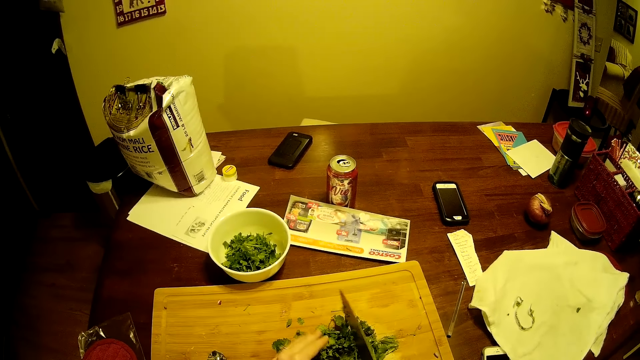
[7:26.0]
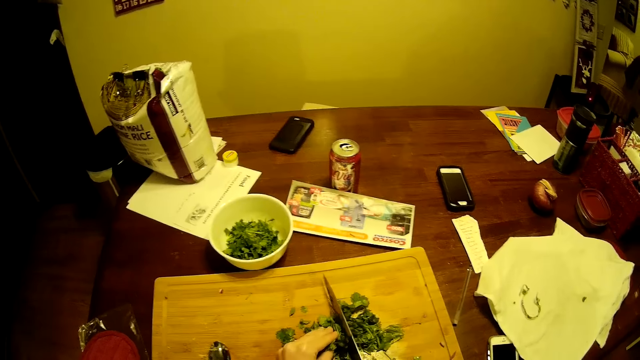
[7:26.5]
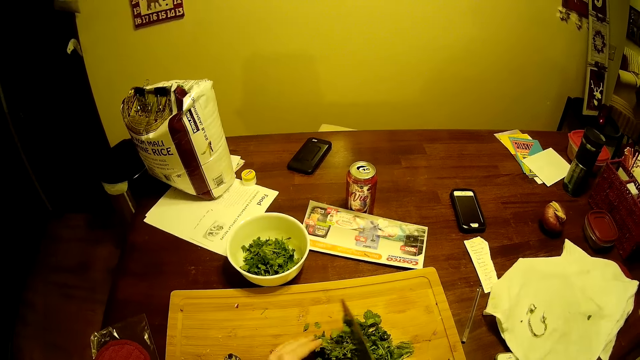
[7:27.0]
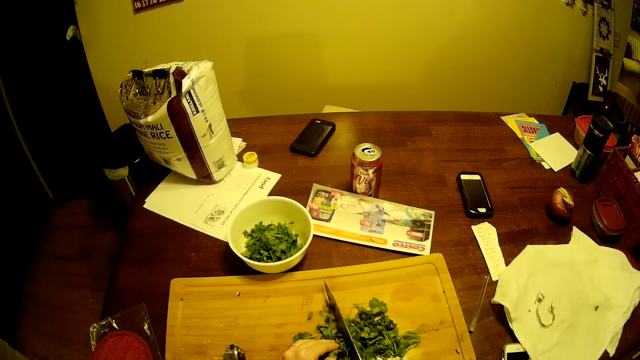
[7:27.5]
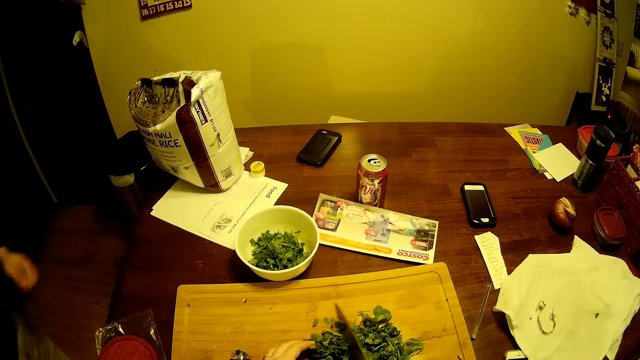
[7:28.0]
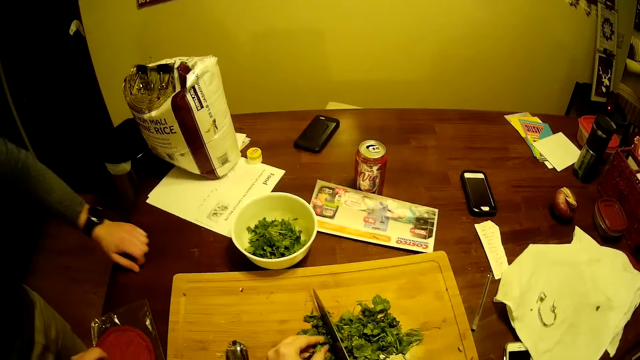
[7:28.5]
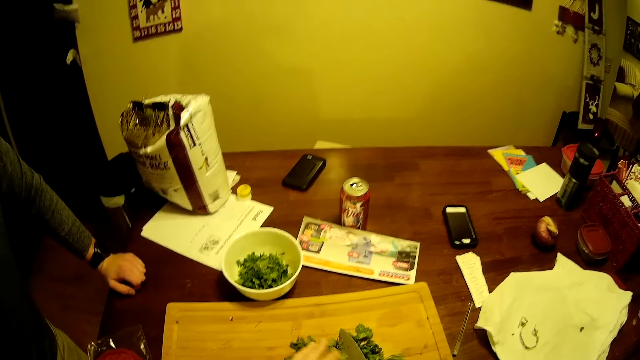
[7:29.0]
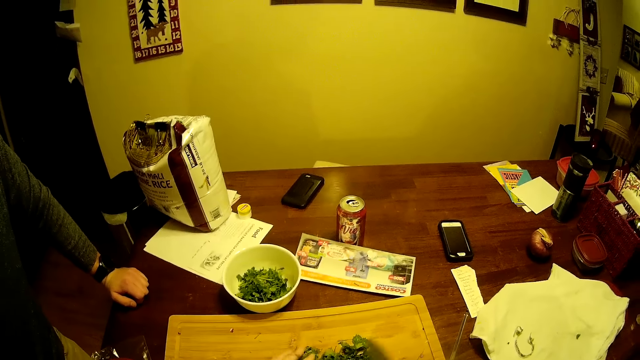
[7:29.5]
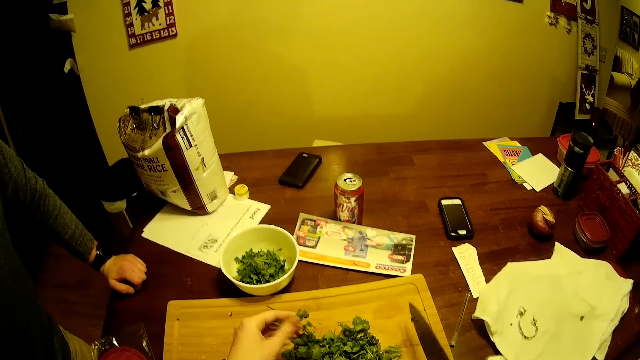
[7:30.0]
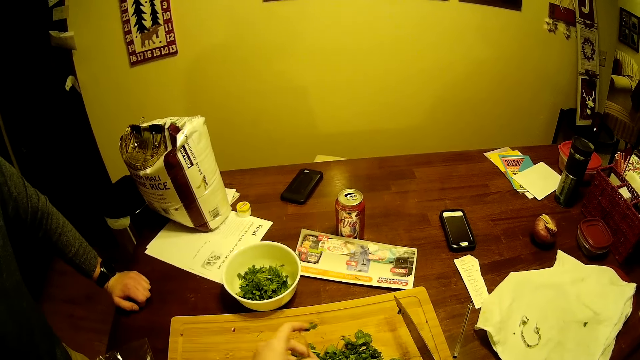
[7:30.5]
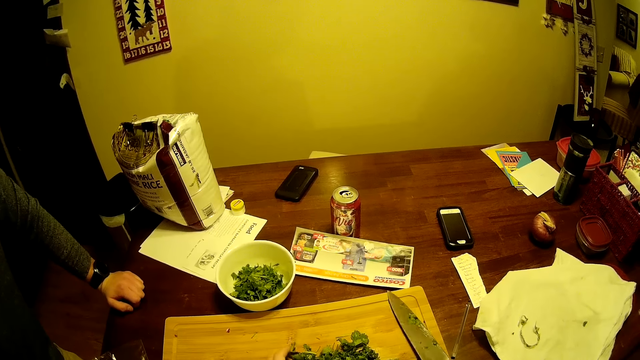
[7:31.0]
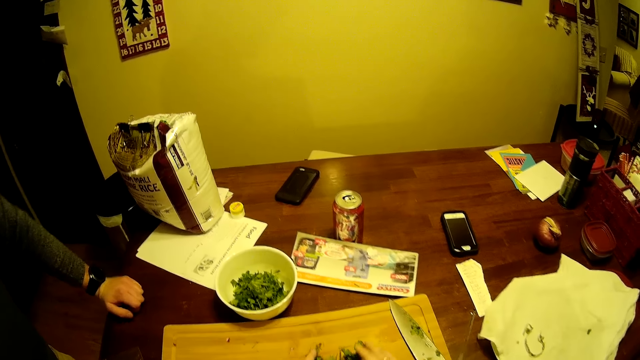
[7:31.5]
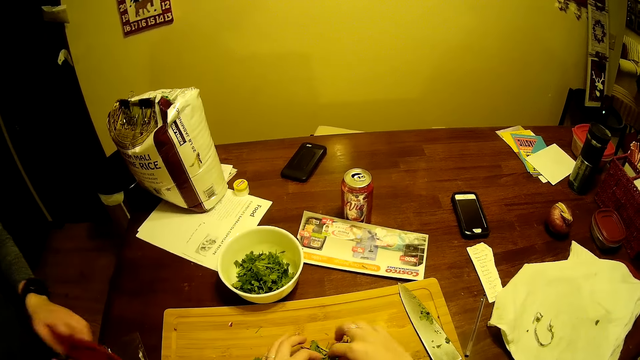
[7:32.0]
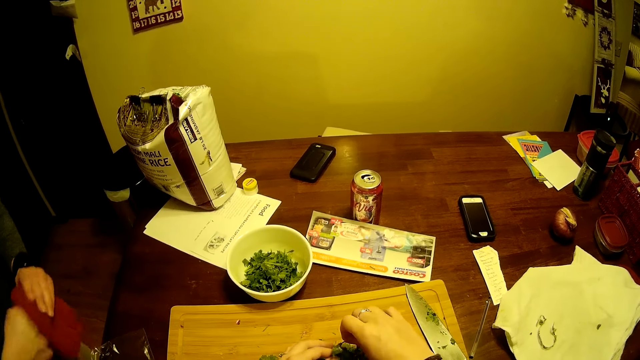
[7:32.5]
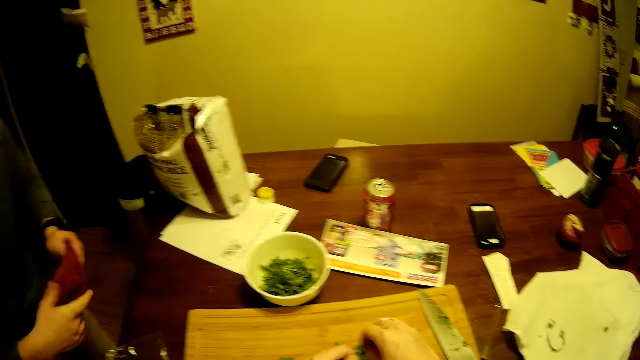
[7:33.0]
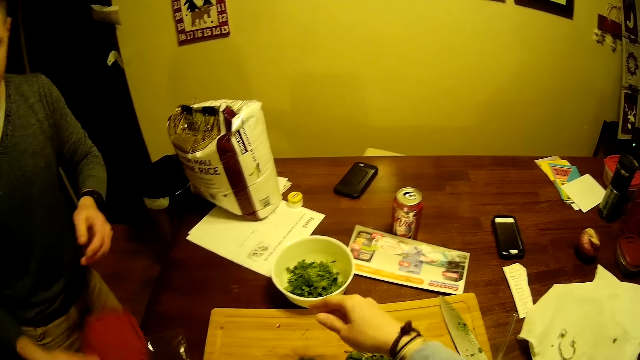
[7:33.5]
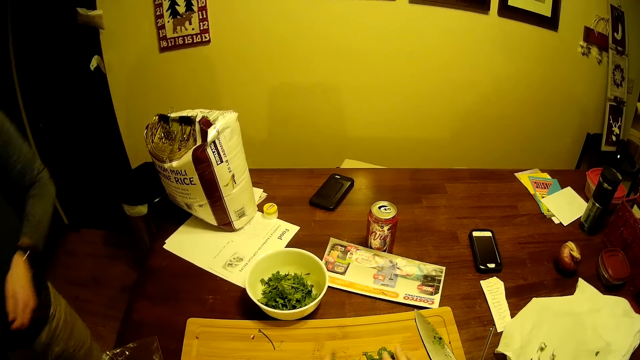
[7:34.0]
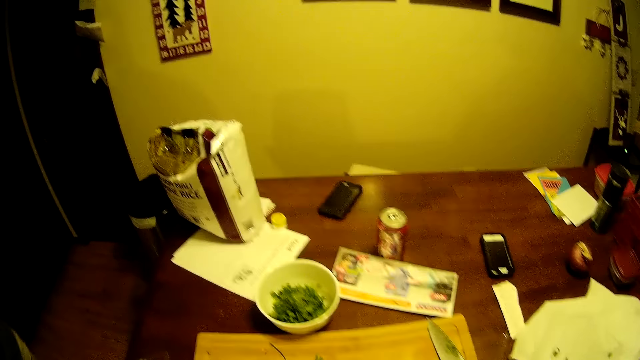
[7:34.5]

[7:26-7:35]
A man steps forward. The camera wearer moves the hands. The man touches the table with the hand. The camera wearer puts the knife on the chopping board. They cut the coriander with the knife. The man moves the hand and looks at the towel. The man picks the hand towel. The camera wearer moves the hand. The man steps forward. The camera wearer cuts the coriander with the knife. They pick the coriander.

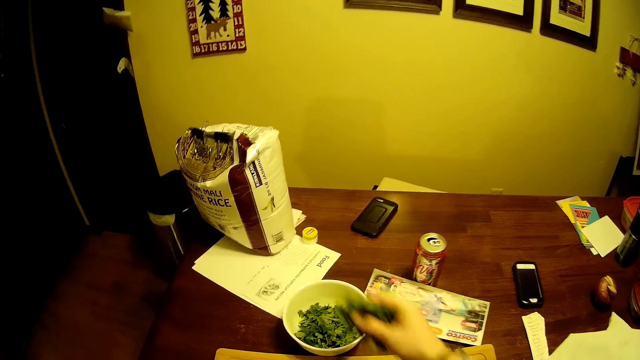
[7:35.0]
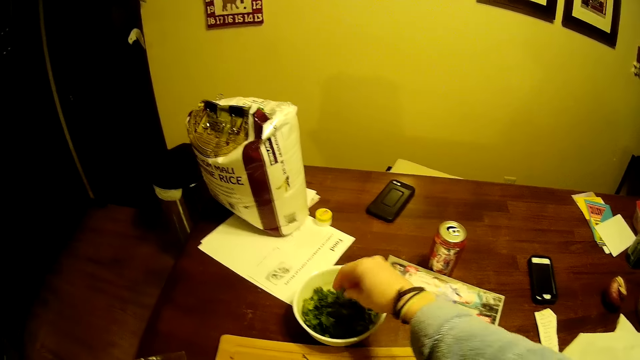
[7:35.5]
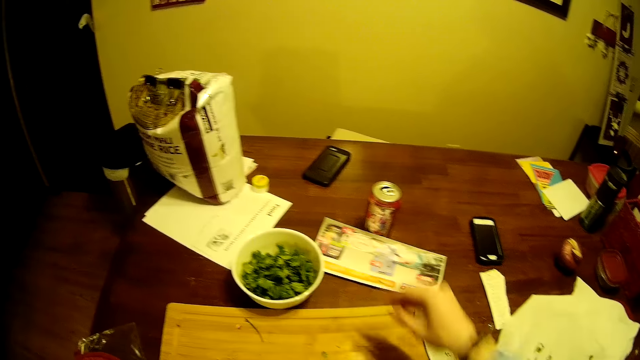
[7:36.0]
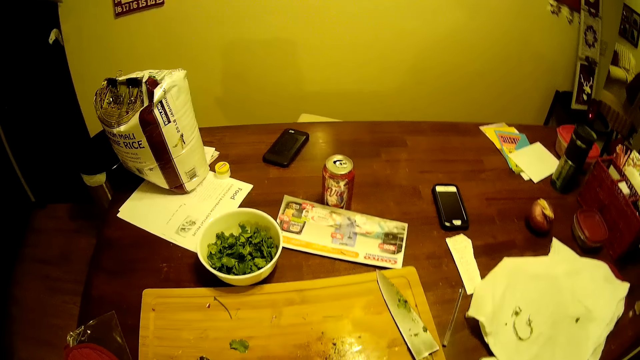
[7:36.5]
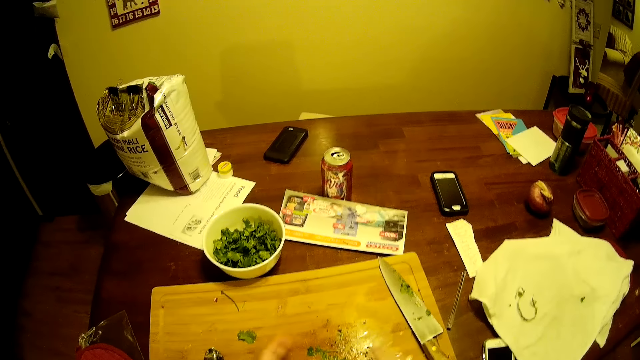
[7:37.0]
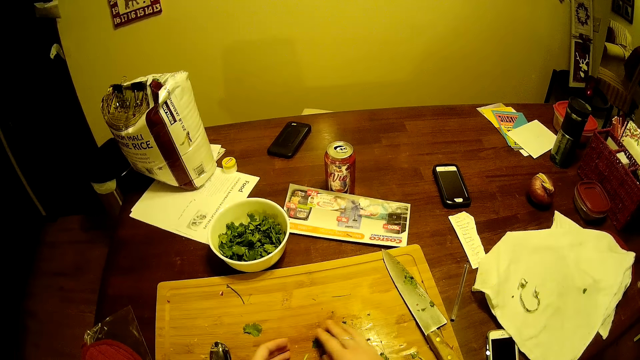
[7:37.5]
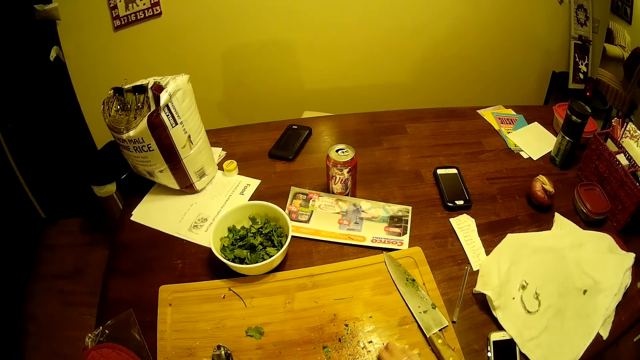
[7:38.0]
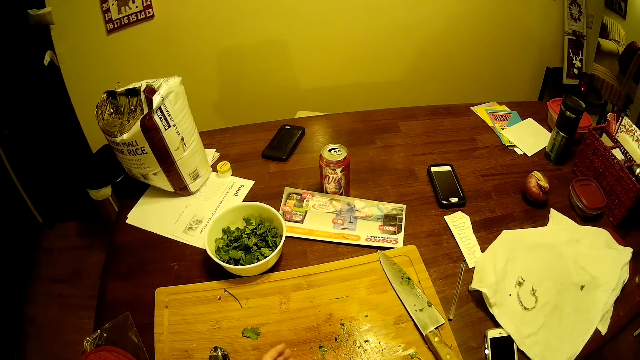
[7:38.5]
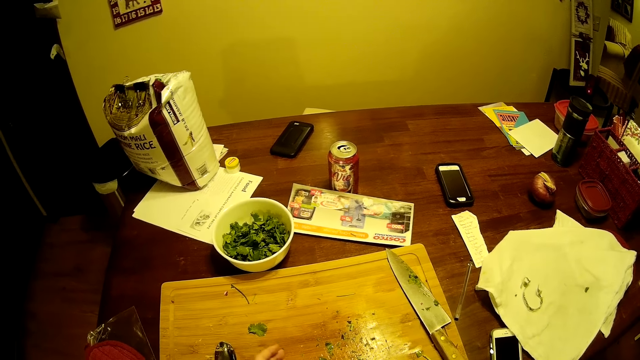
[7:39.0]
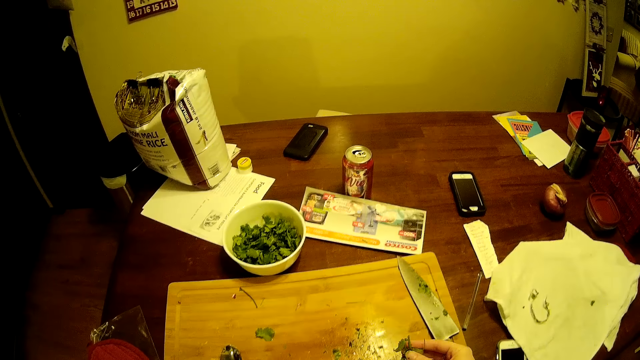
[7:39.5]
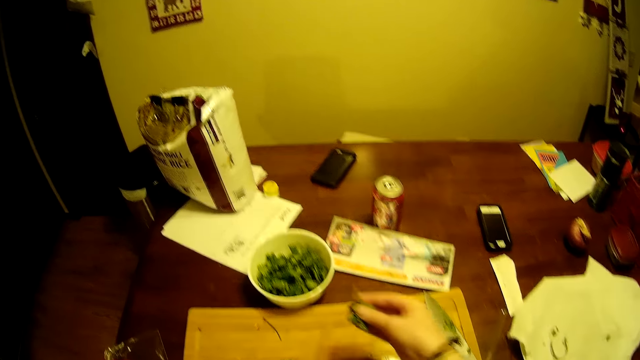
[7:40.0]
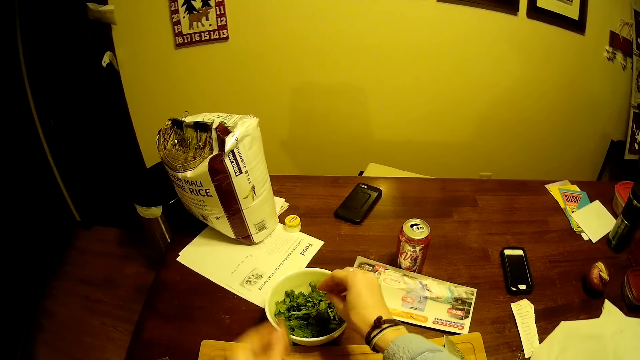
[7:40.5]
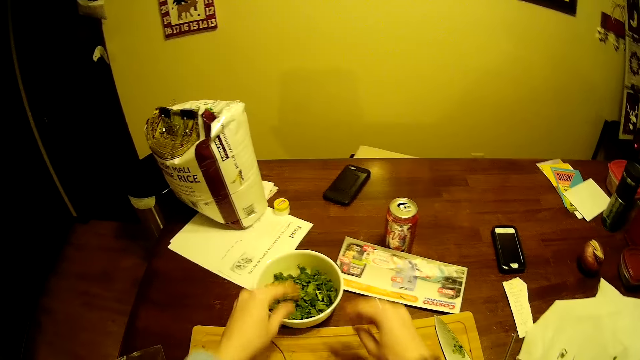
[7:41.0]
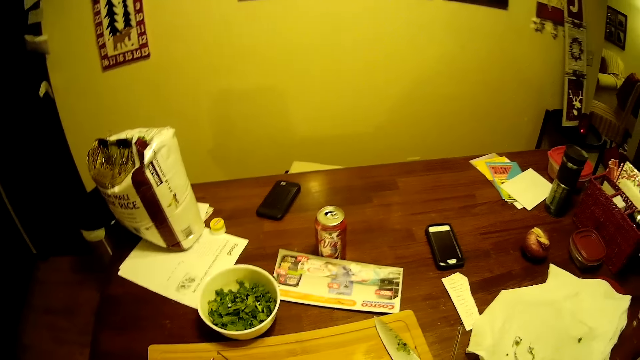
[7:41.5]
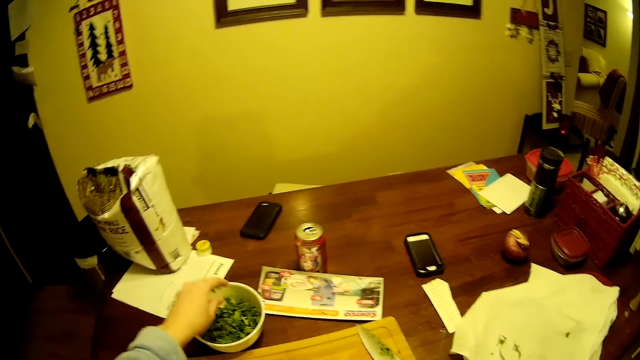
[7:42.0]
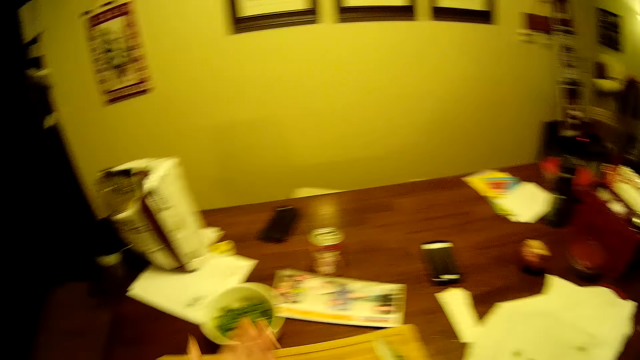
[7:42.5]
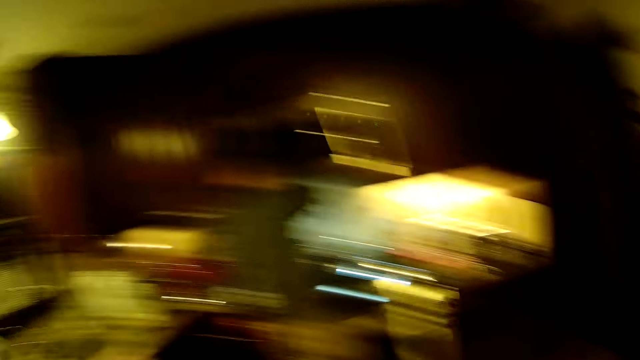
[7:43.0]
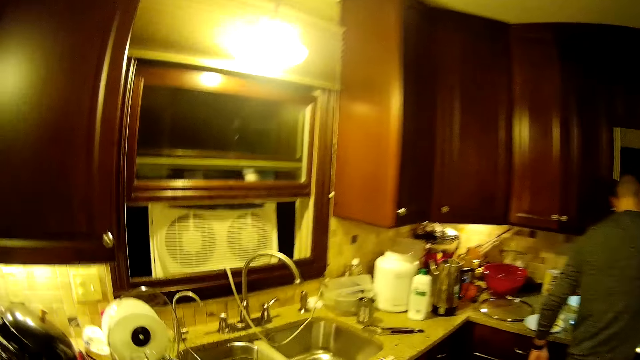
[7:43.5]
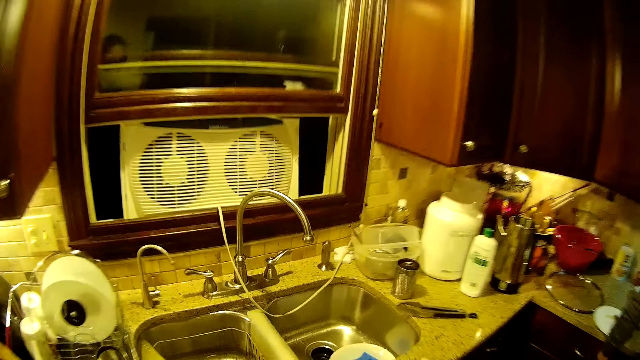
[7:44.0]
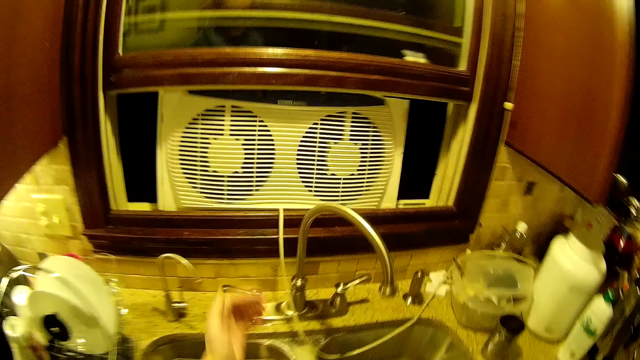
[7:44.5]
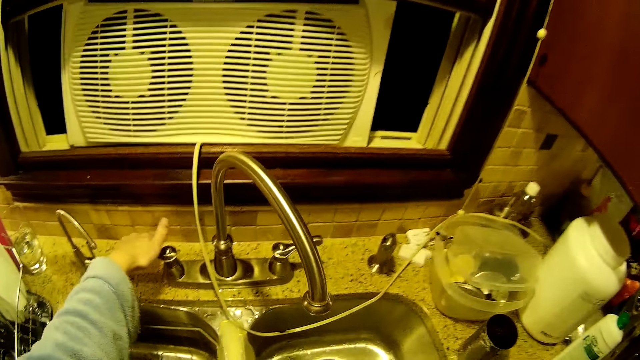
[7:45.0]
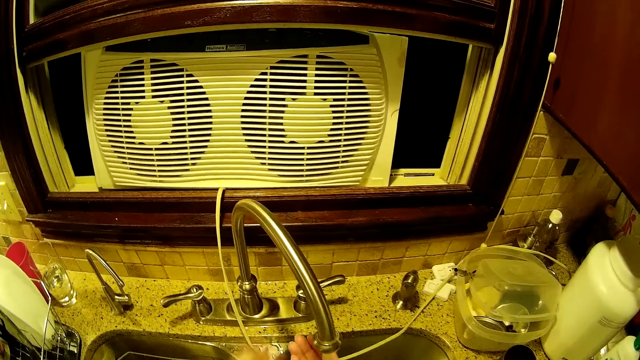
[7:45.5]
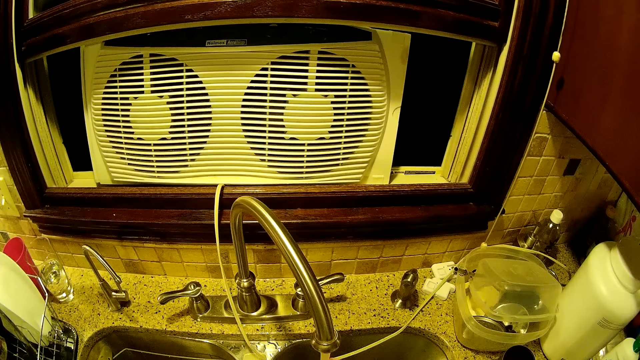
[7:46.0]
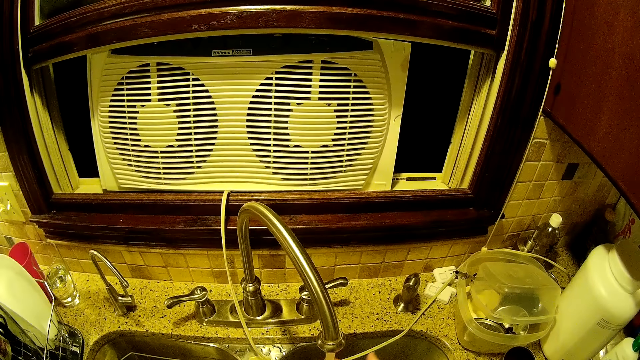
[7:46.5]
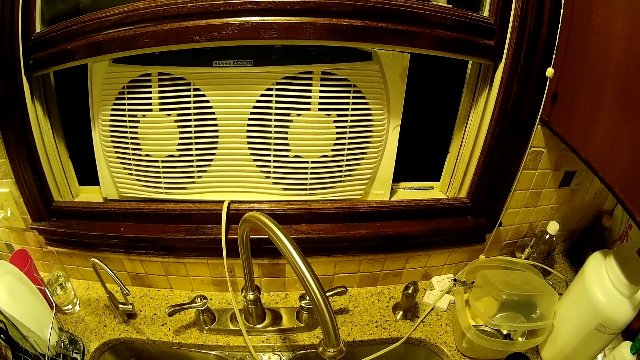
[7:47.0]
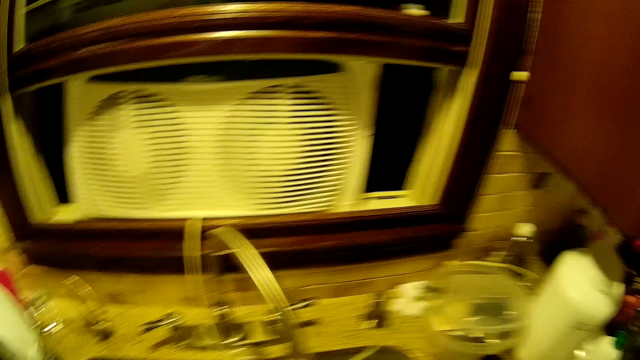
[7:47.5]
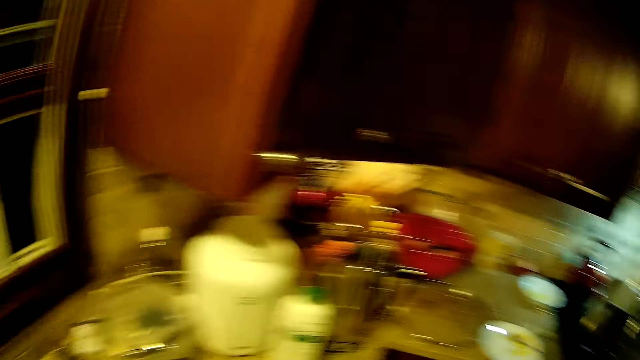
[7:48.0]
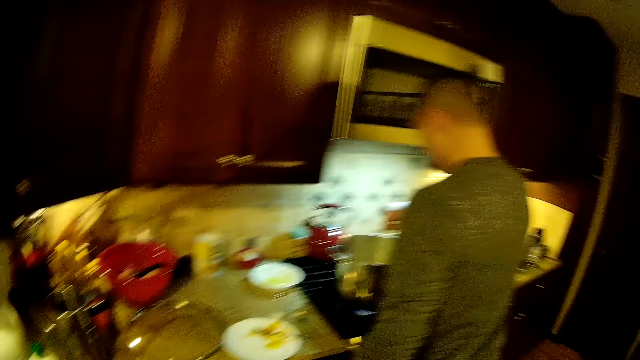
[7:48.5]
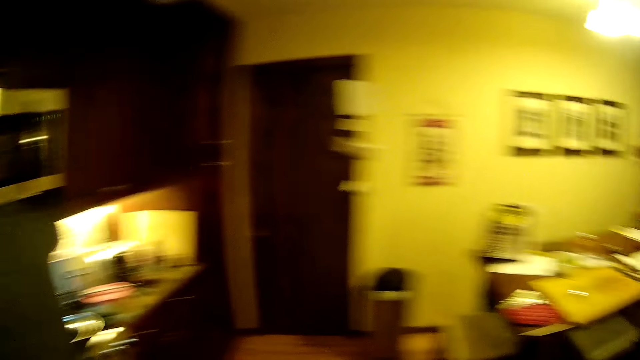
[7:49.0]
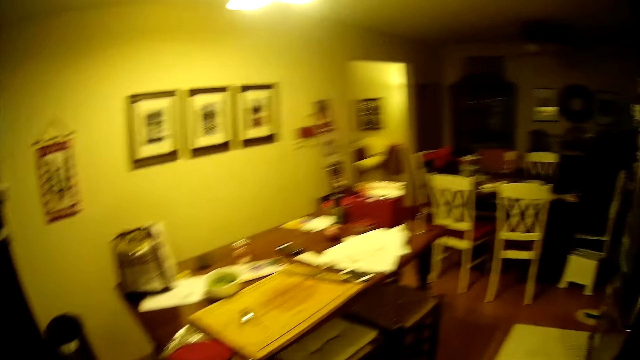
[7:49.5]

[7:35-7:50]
The camera wearer puts the coriander in the bowl. They move the hand. They pick the coriander. They pick the coriander again. They put the coriander in the bowl. They put the coriander in the bowl again. They move the hand. They look around. They step forward. They open the water tap. They clean the hands. They step forward.
